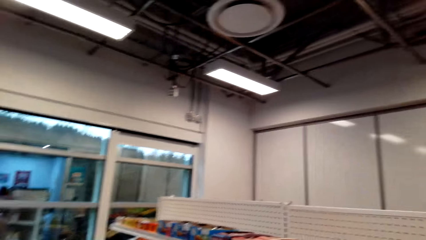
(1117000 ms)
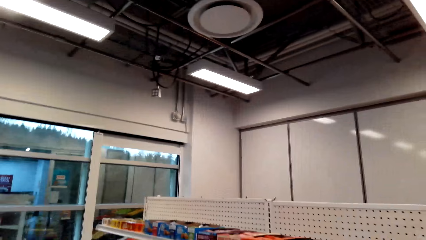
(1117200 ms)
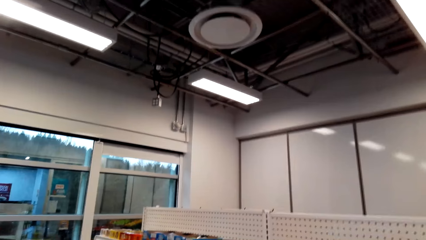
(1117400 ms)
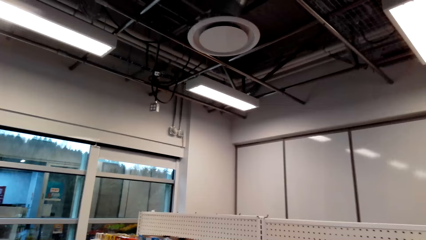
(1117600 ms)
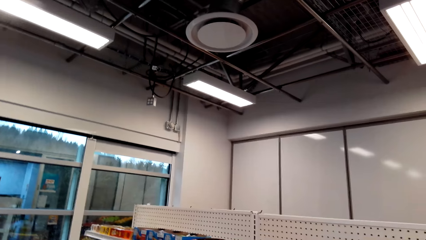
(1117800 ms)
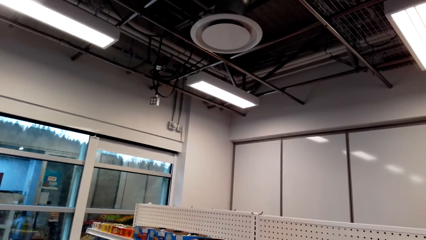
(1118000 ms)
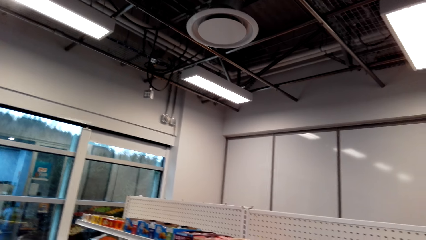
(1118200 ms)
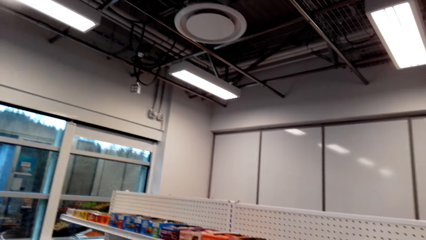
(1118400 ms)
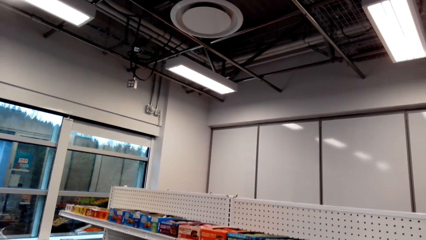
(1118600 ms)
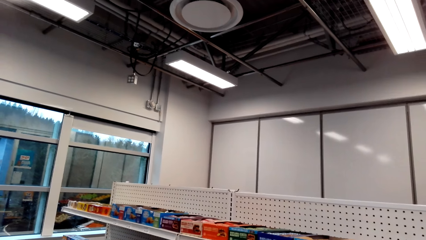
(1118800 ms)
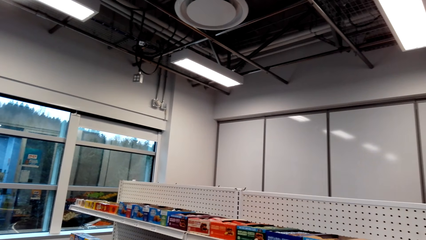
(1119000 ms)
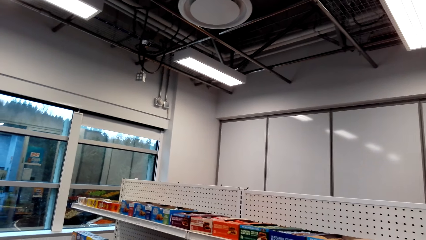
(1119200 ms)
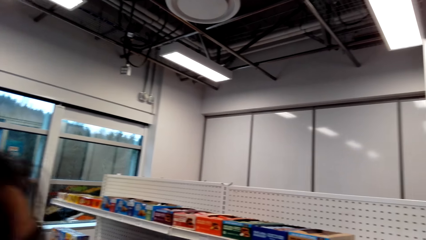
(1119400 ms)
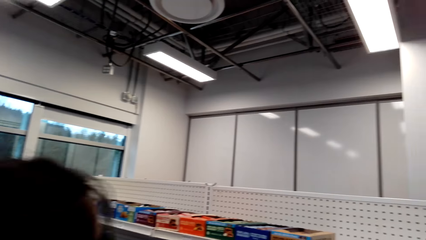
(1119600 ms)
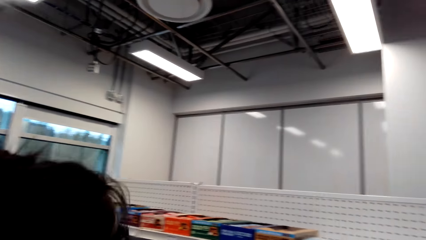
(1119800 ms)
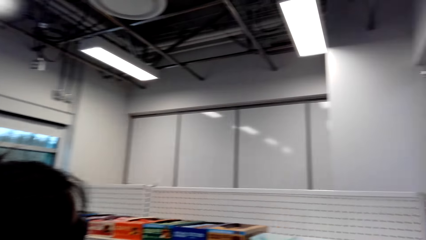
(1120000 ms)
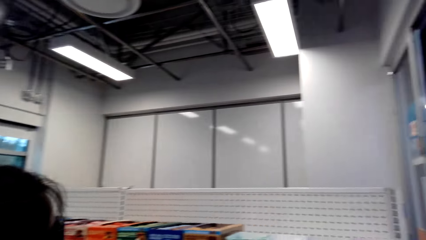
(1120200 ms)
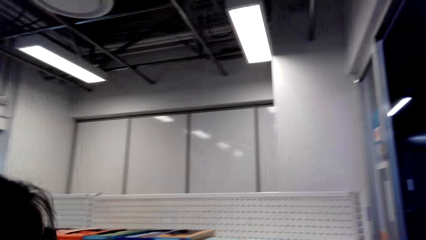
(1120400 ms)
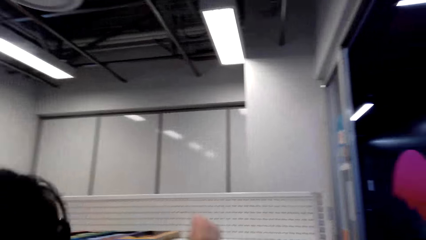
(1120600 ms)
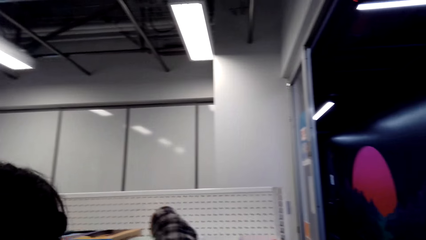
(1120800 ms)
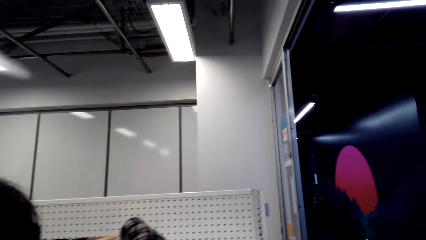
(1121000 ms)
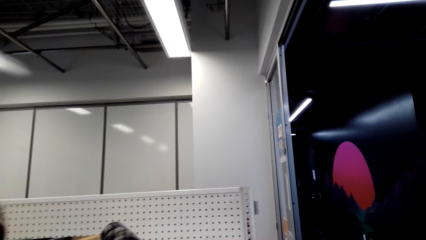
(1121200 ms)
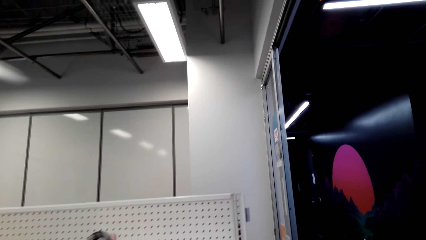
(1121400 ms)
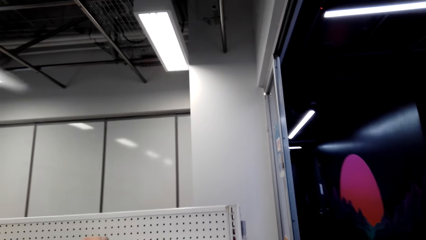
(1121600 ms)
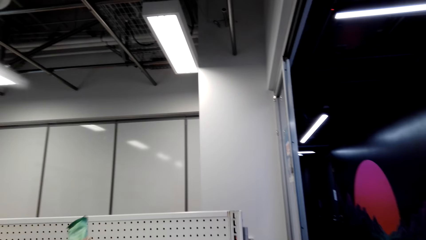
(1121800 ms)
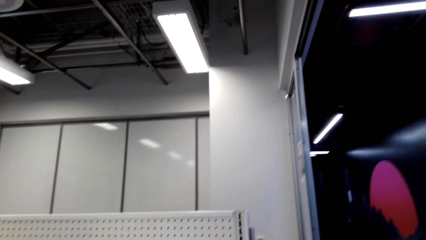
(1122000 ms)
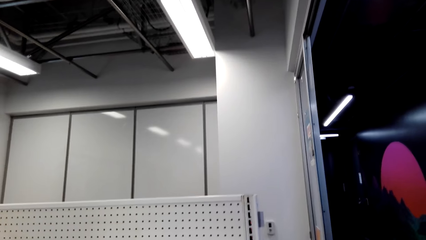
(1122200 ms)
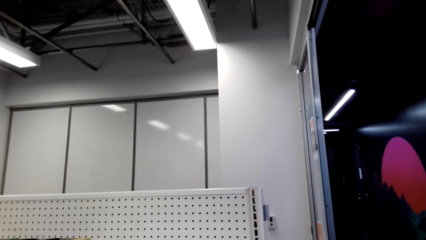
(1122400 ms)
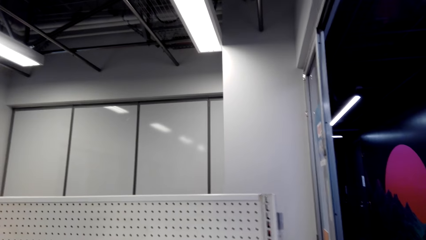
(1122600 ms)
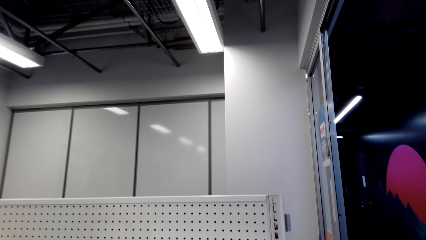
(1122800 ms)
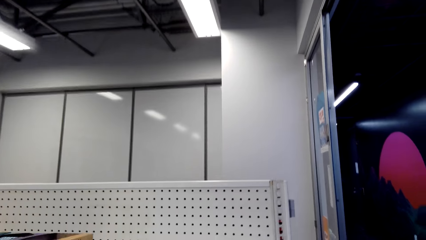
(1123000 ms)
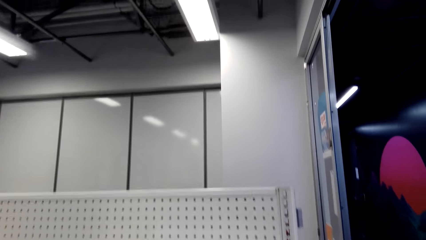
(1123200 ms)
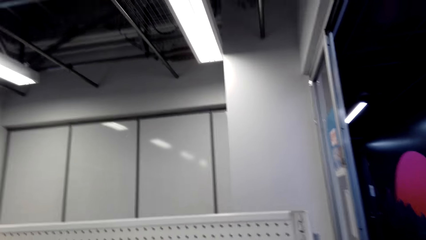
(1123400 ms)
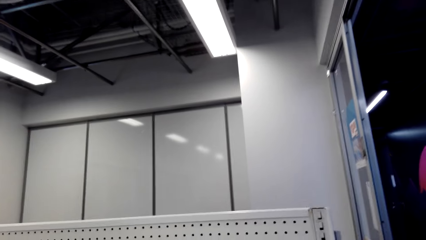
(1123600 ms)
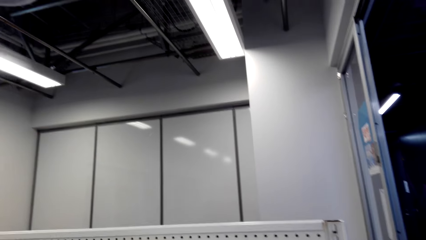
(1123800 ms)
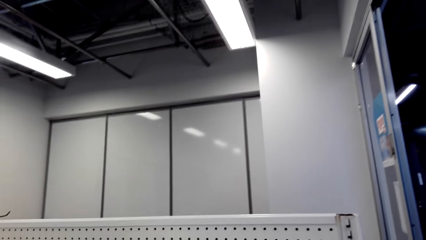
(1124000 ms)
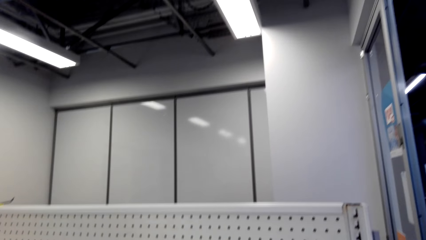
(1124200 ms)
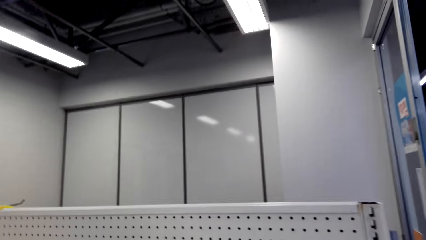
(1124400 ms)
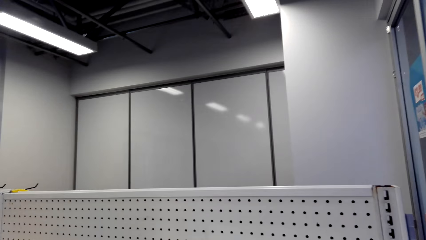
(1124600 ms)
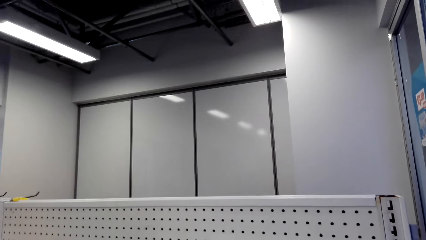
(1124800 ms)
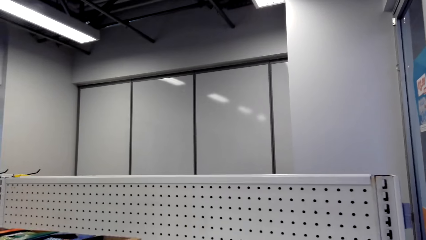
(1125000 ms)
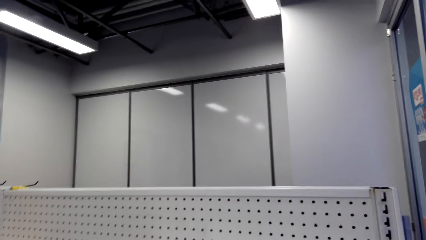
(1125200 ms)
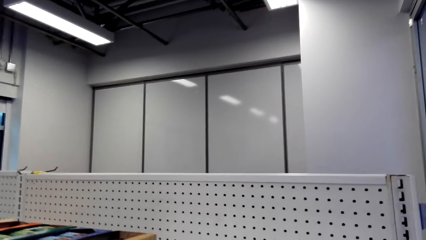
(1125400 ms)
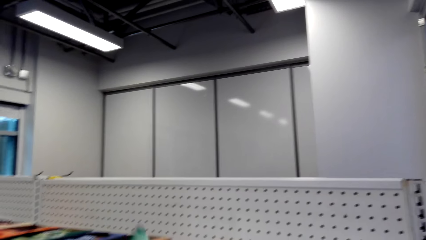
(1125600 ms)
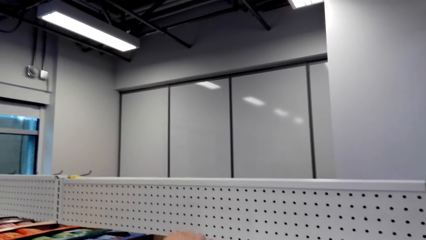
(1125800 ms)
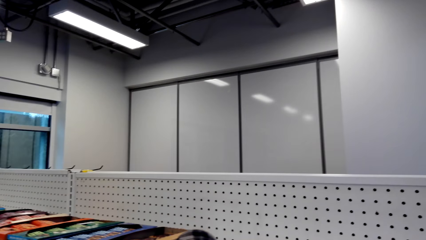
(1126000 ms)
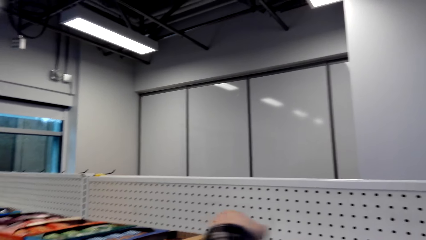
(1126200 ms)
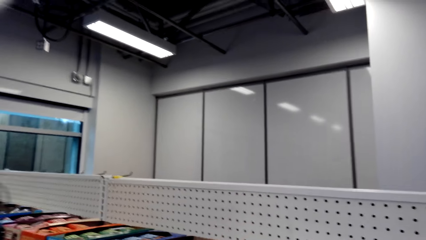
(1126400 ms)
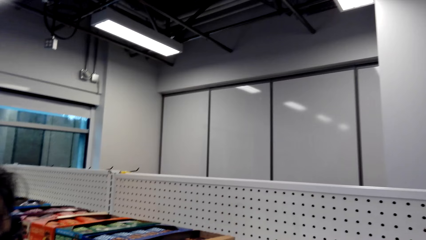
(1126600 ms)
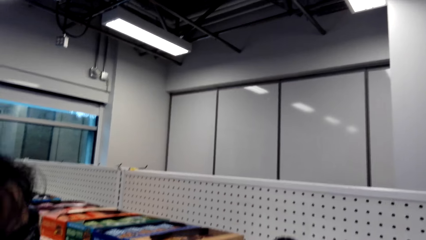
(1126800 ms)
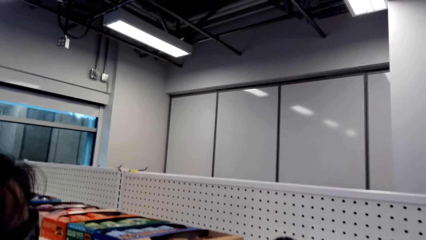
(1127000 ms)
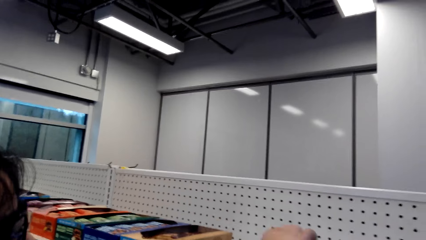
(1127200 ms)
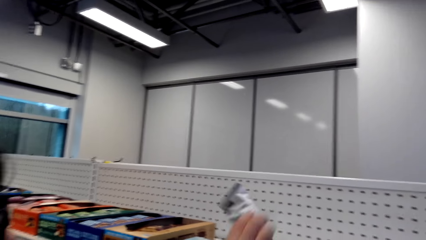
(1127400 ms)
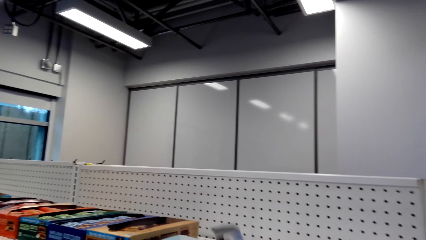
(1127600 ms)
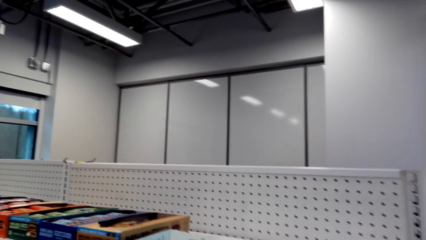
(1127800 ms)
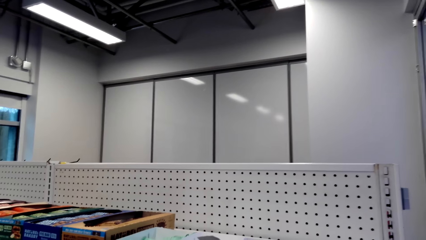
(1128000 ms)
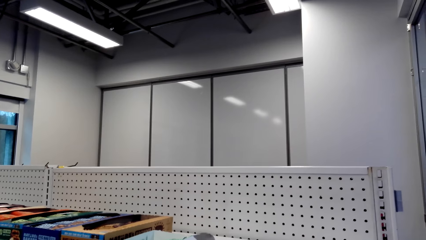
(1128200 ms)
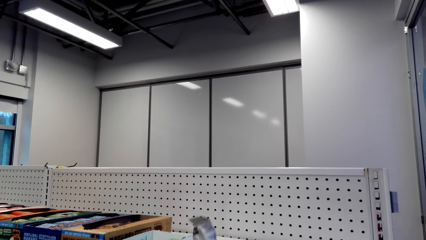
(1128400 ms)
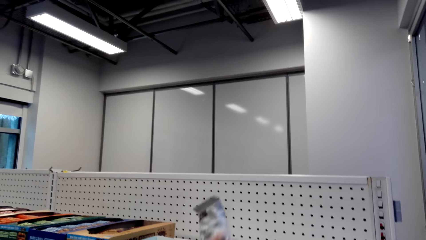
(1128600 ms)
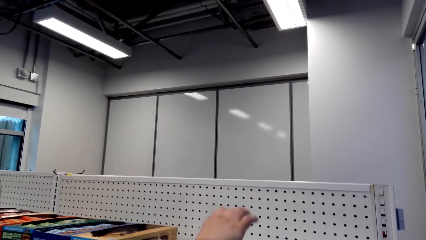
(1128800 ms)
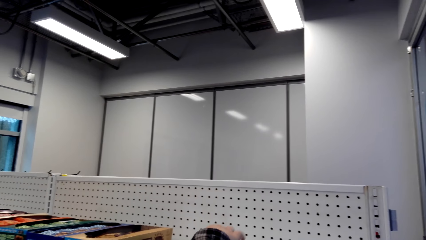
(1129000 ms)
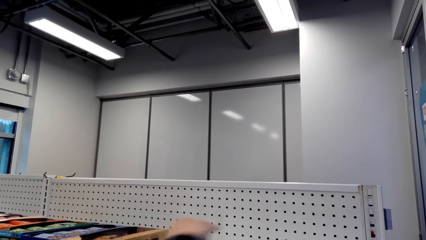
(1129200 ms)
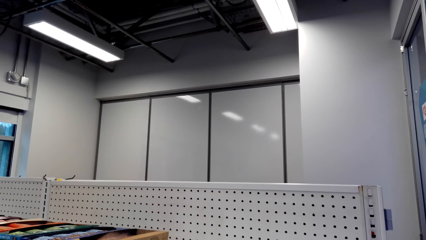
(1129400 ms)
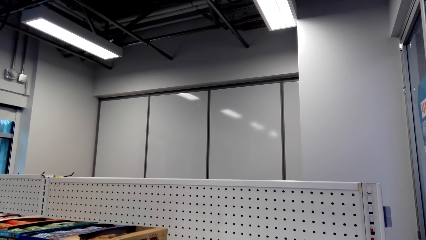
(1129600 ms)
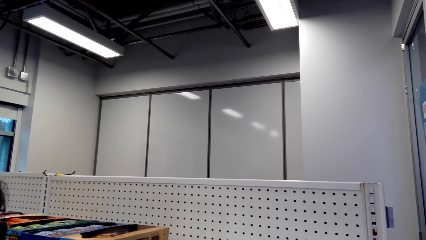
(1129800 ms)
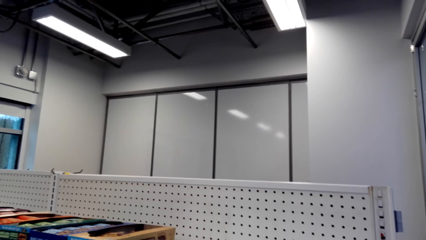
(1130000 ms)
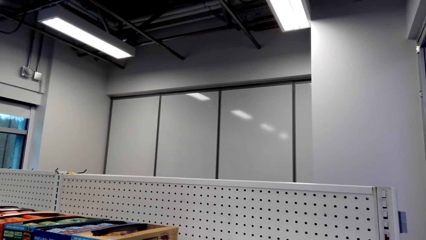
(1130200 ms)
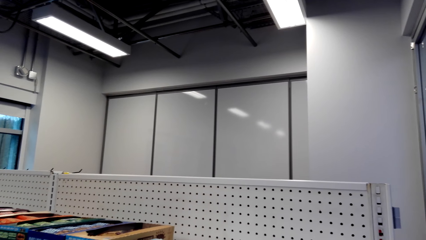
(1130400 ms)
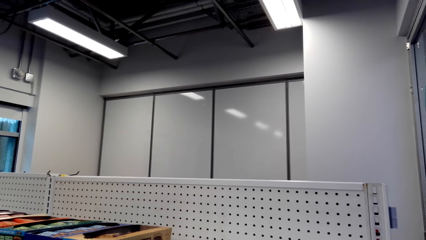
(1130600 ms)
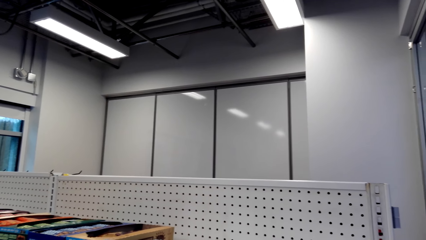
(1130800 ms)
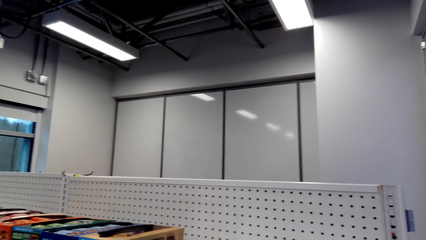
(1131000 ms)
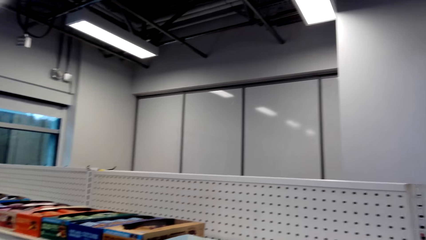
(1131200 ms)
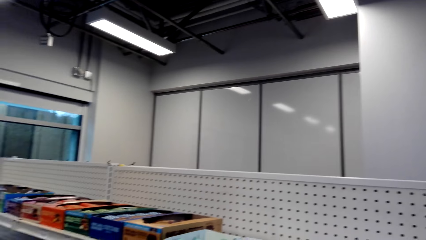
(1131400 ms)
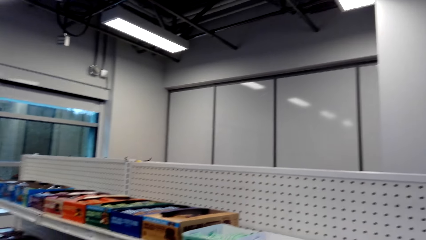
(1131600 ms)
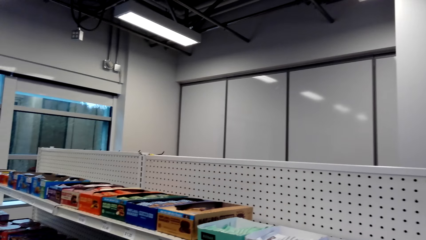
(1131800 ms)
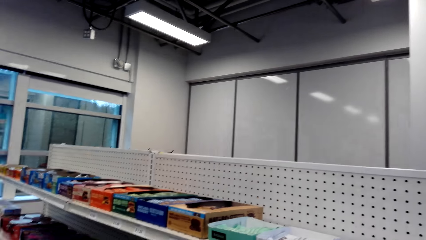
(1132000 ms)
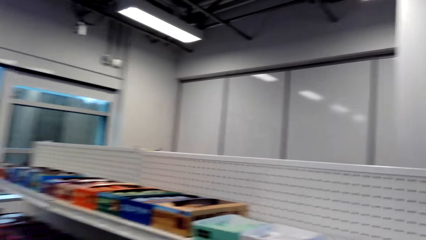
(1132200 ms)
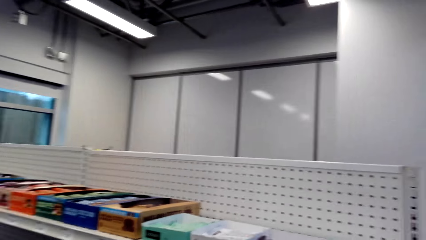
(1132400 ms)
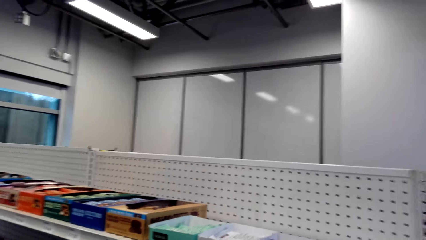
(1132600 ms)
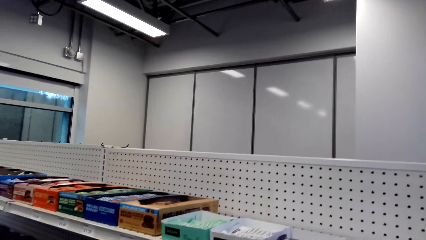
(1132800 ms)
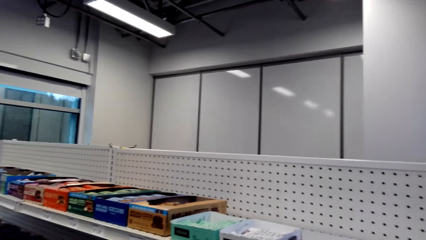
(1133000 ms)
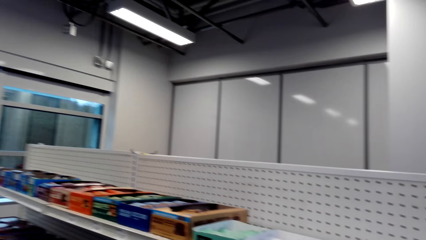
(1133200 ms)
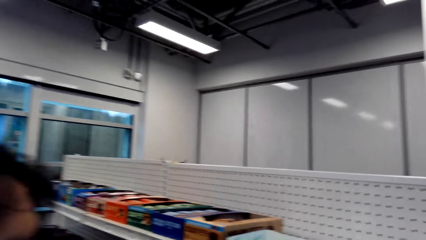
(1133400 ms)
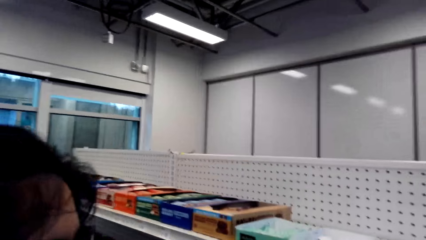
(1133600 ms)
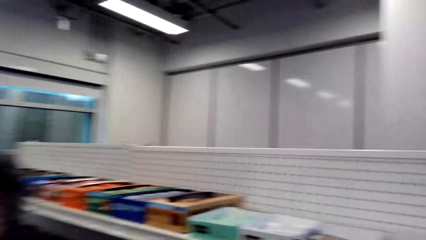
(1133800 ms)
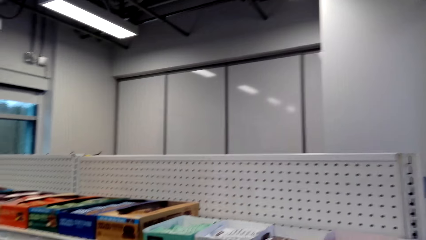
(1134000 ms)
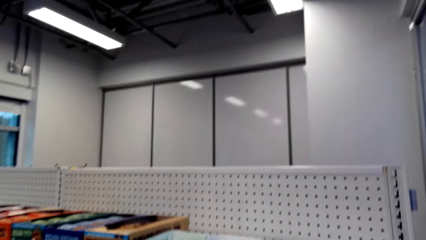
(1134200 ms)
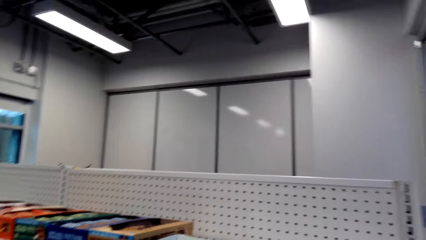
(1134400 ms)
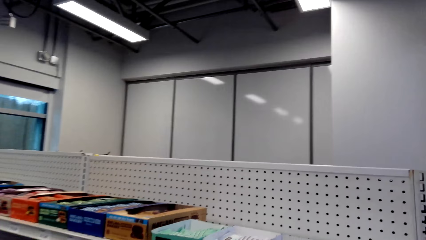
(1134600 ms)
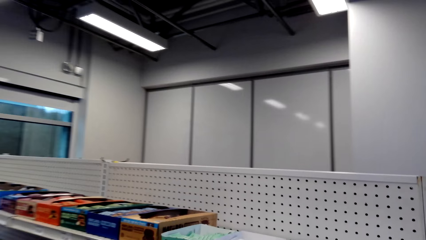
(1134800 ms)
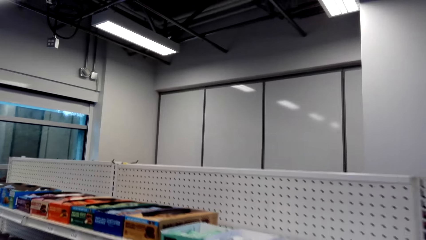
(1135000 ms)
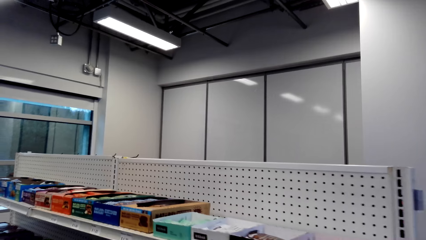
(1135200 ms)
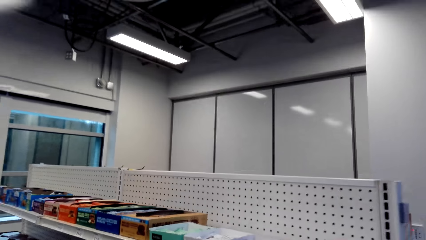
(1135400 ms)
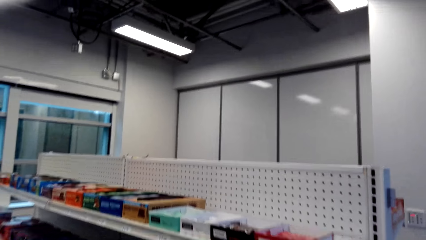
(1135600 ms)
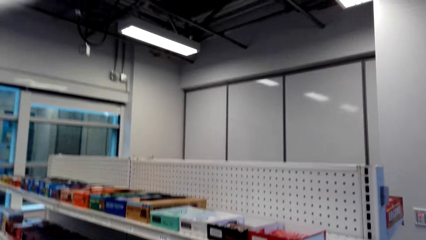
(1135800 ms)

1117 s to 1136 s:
A lady walks closer to the camera wearer along the shelf. The lady picks chocolate on the shelf. The camera wearer looks around. The lady picks chocolate on the shelf. The camera wearer picks chocolate in the box. They look around.
